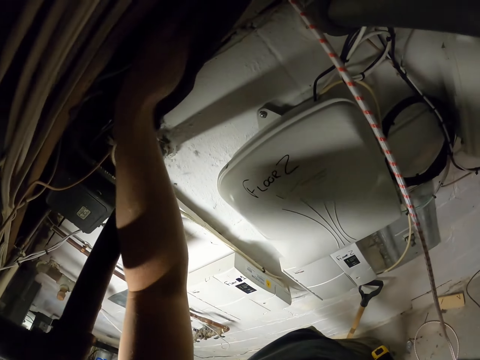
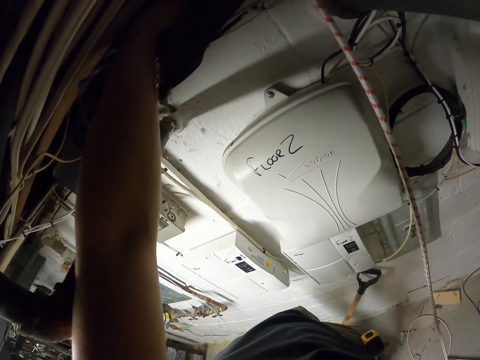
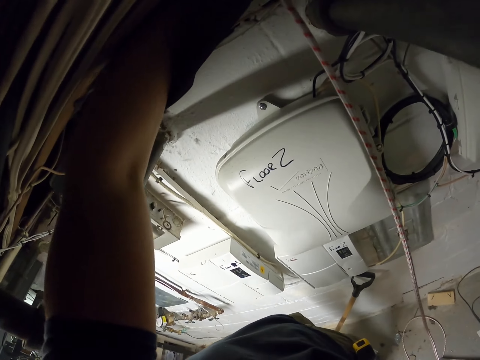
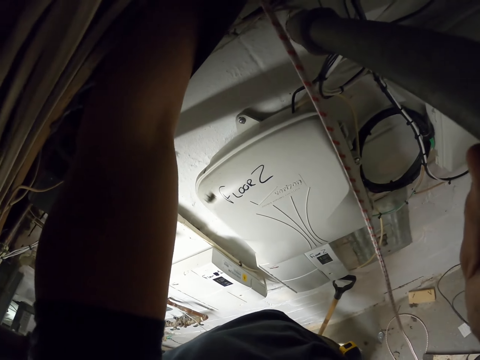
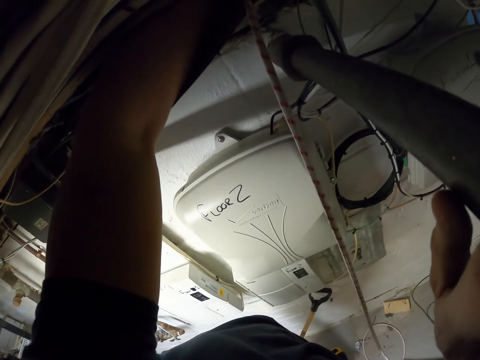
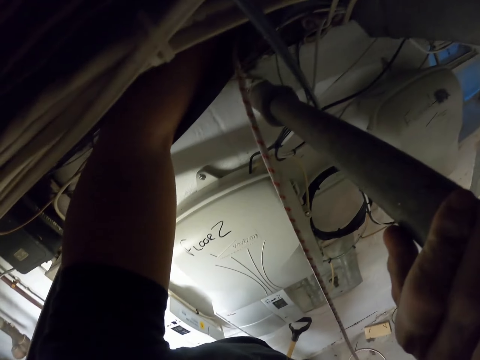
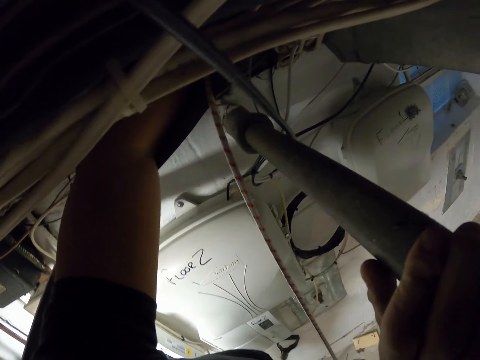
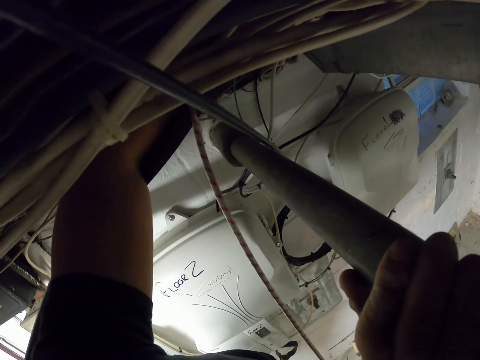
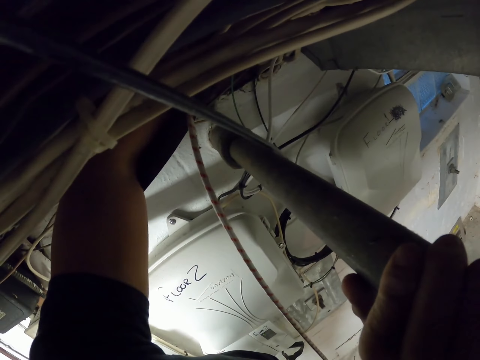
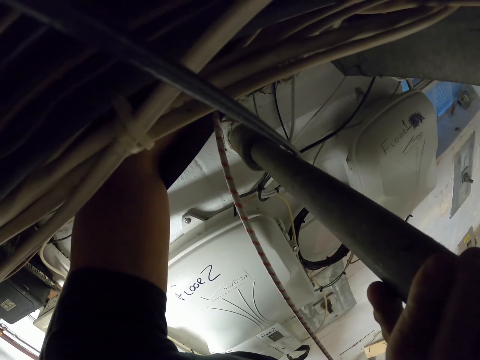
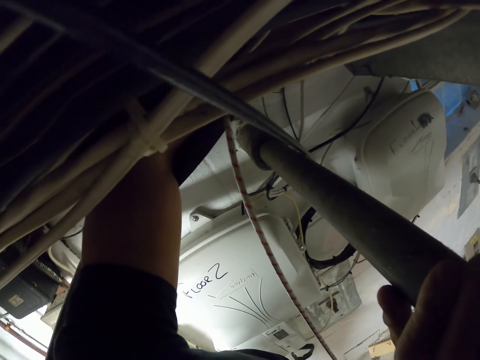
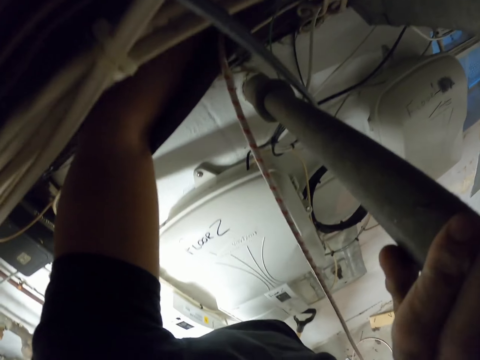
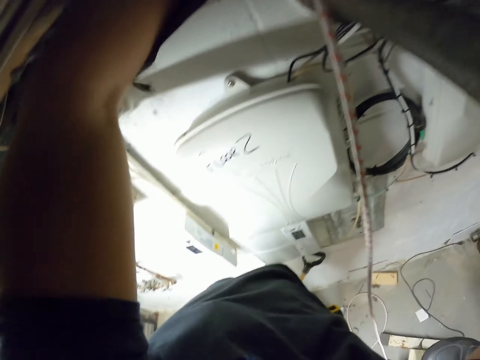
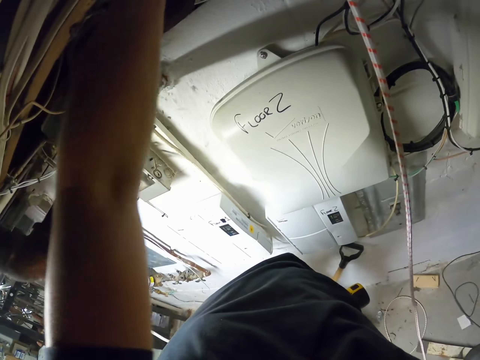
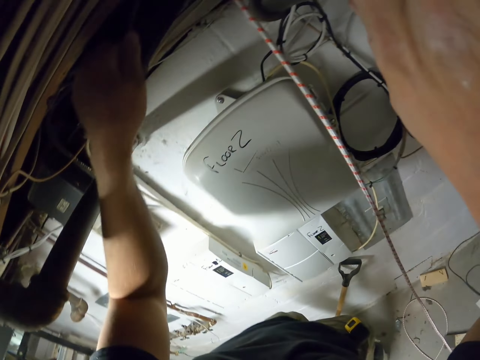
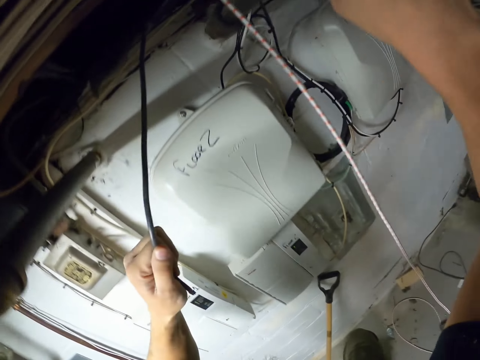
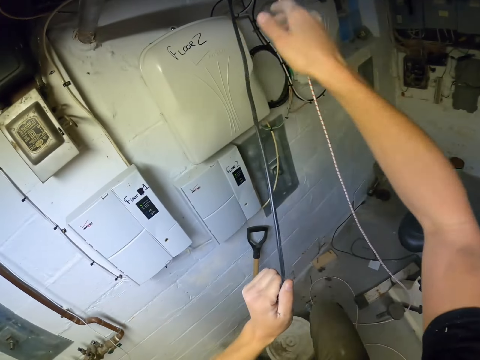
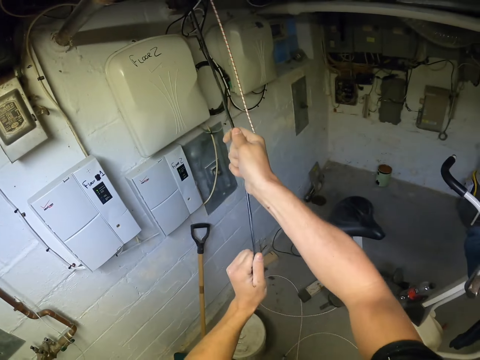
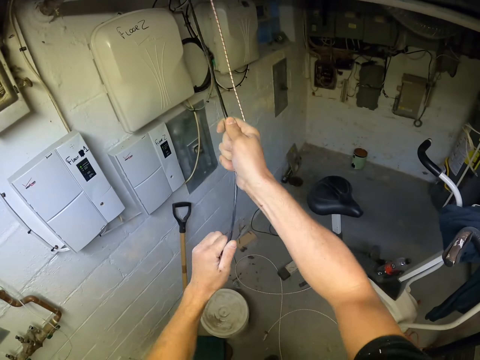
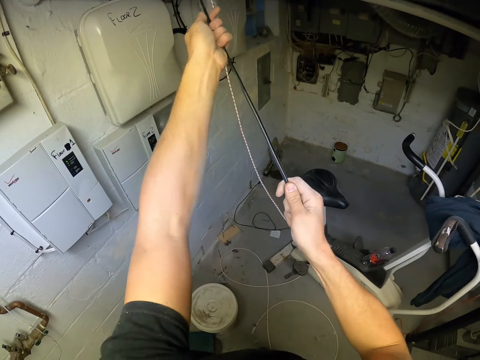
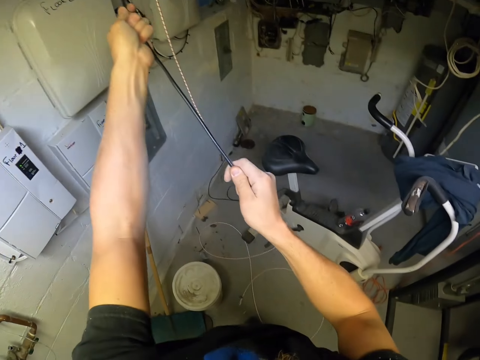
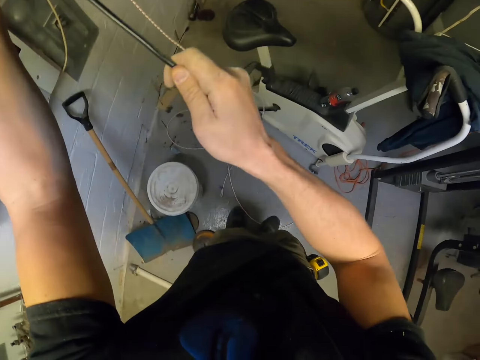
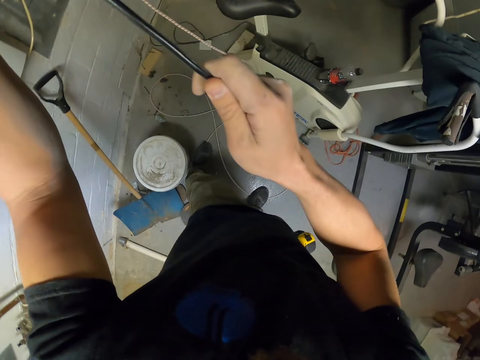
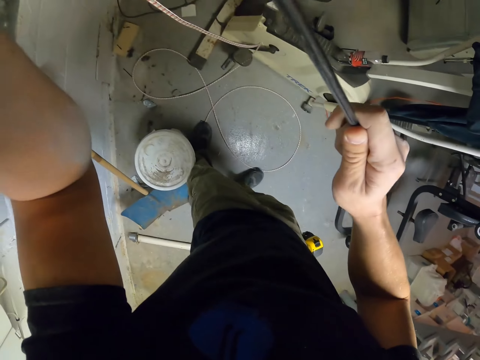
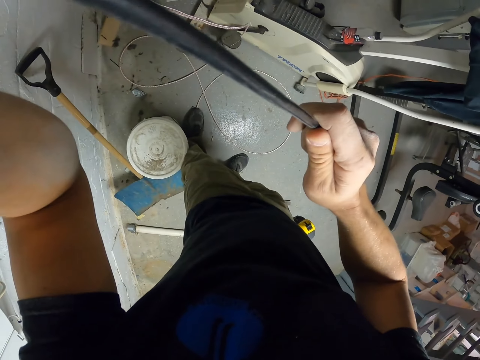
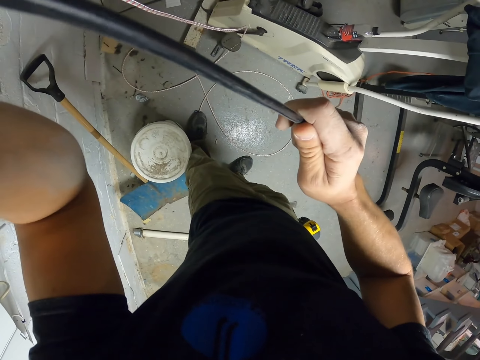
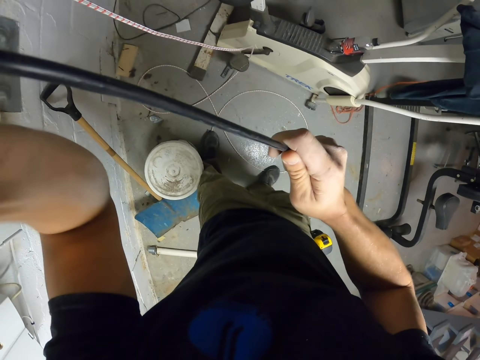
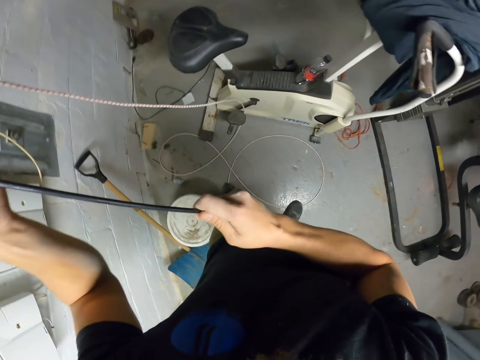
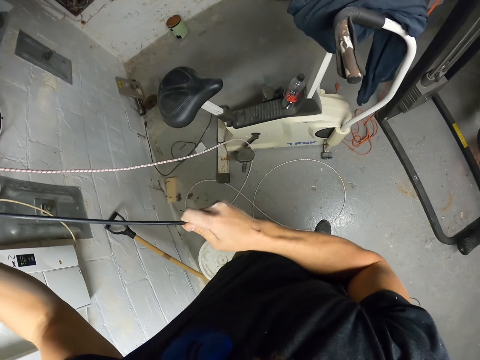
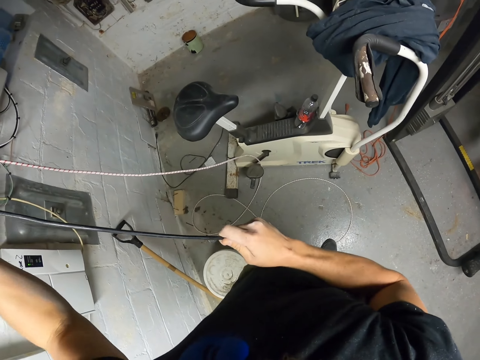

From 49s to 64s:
The camera wearer reaches out for the cable with the left hand. They pull the string. They pull out the black cable.

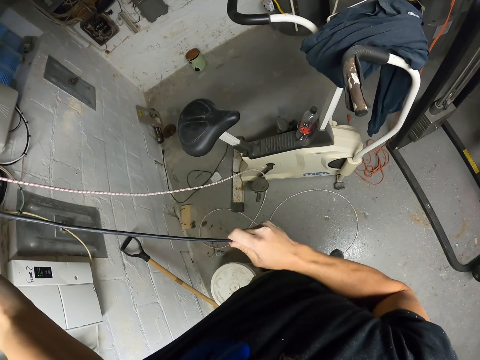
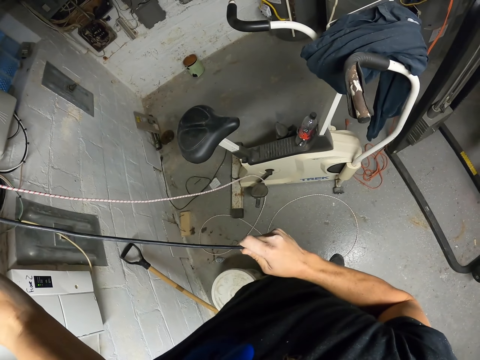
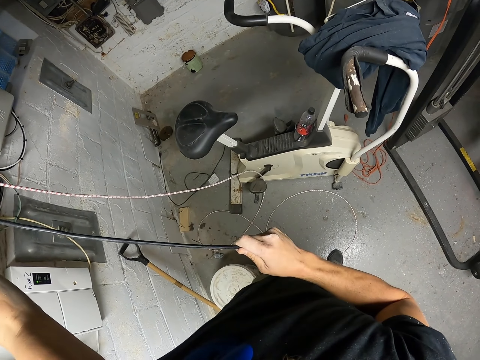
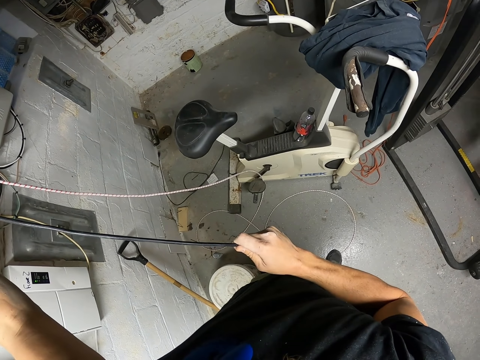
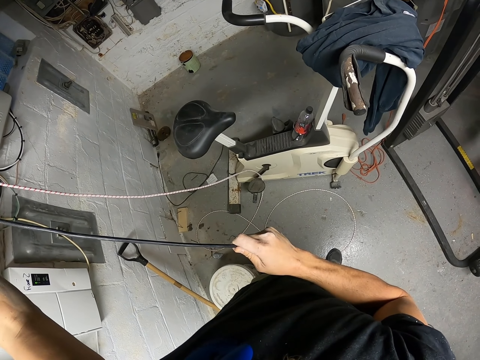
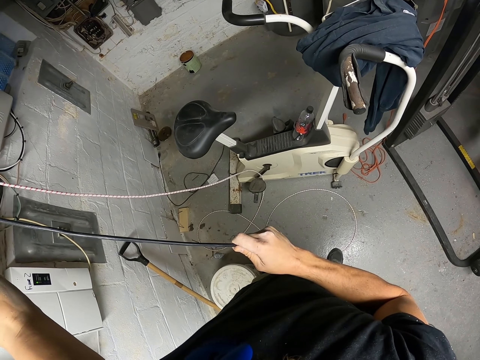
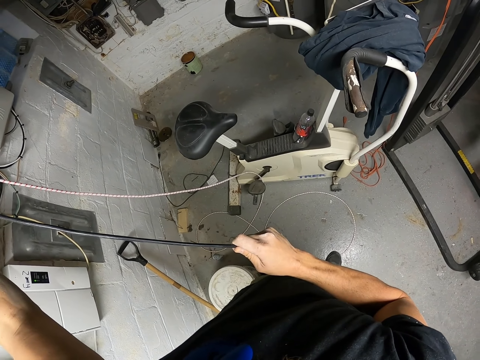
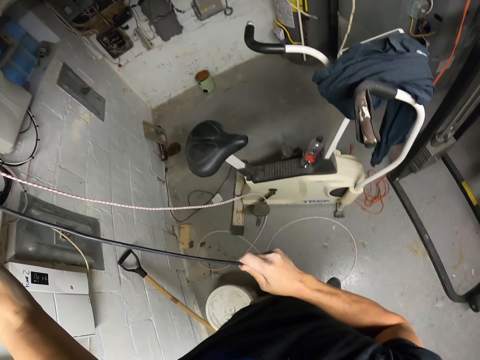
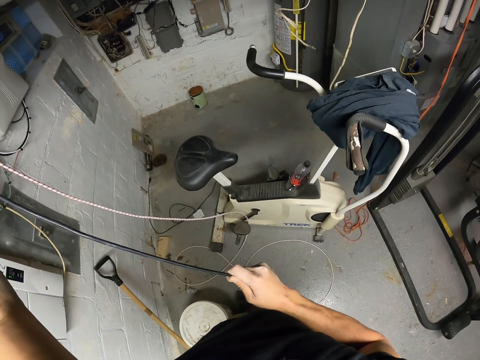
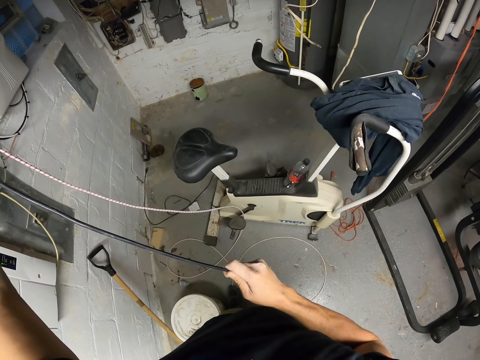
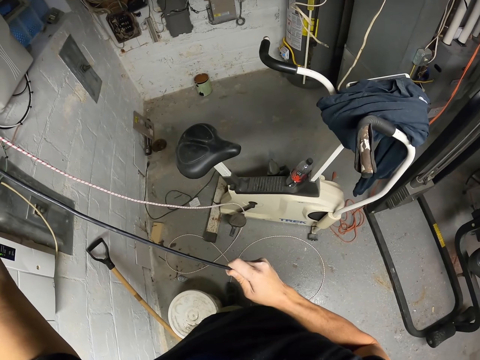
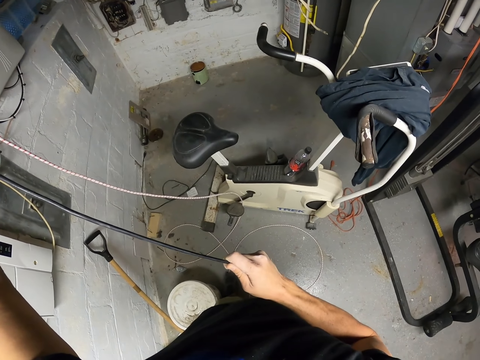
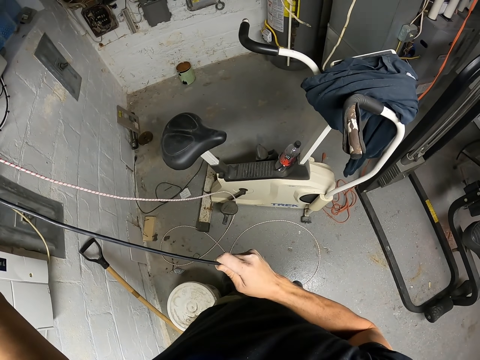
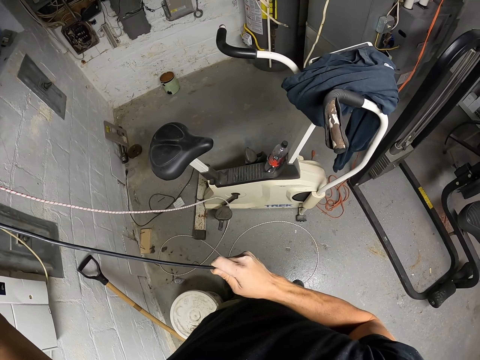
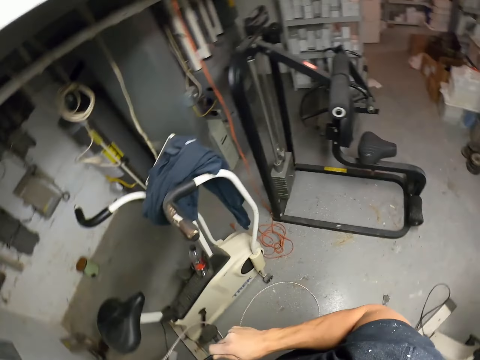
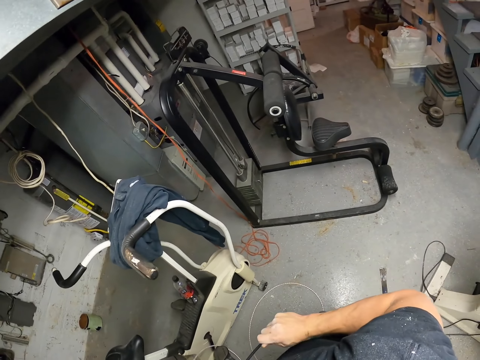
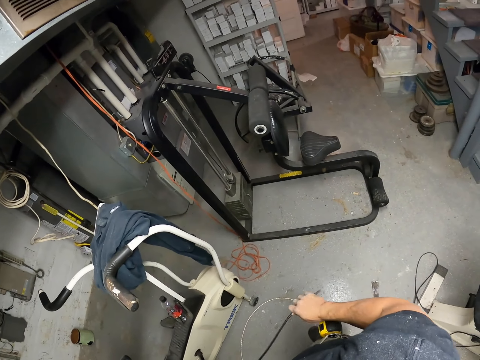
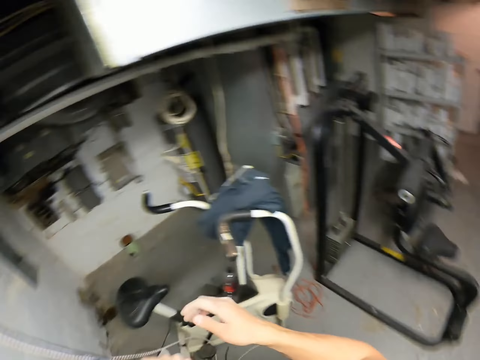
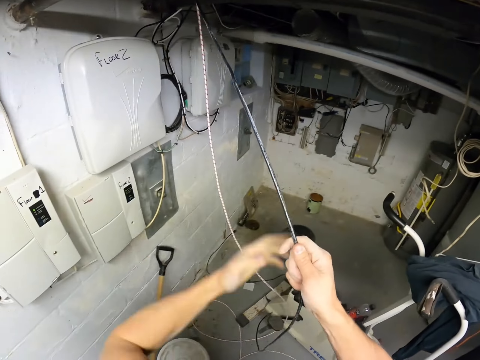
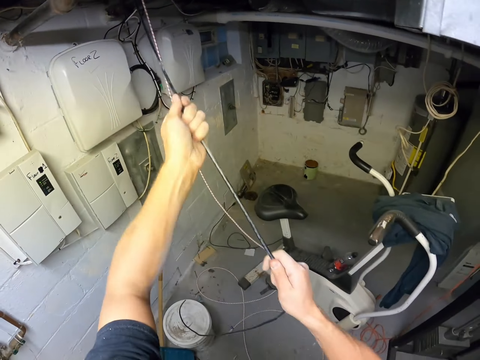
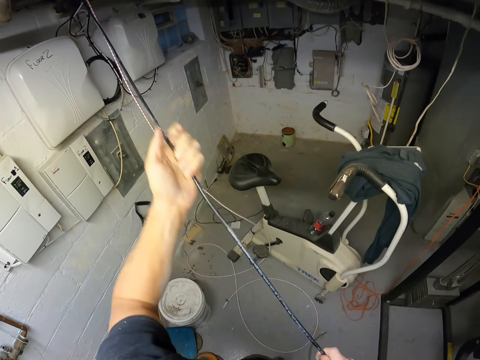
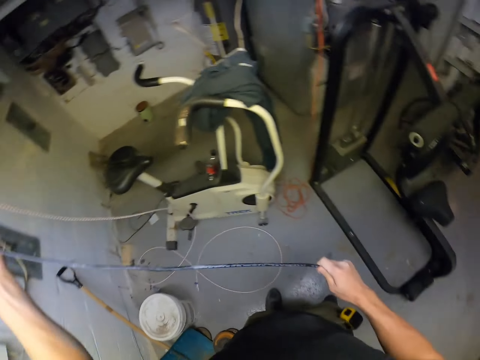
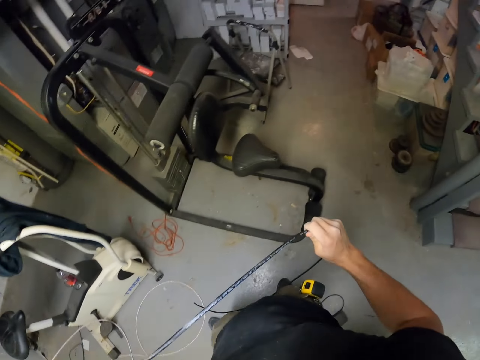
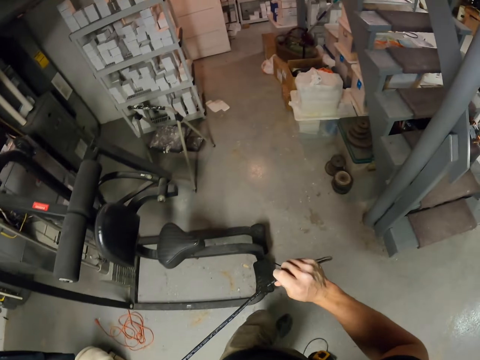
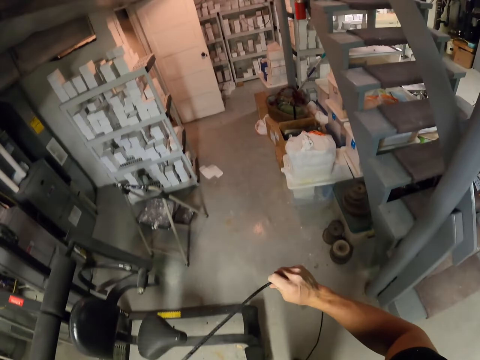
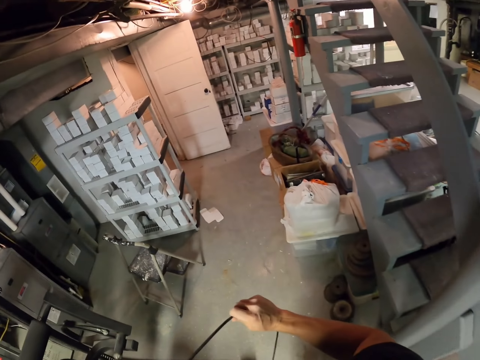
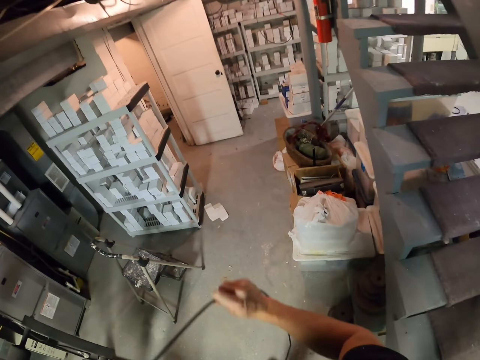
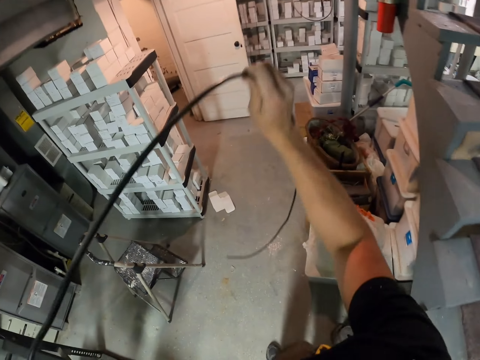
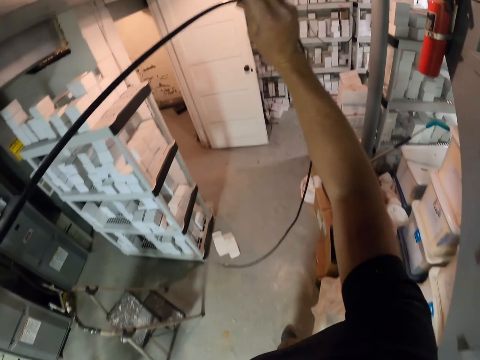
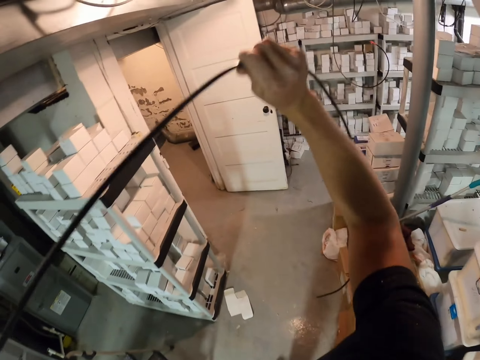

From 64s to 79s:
The camera wearer looks around. They pull the cable with both hands. They look around.
